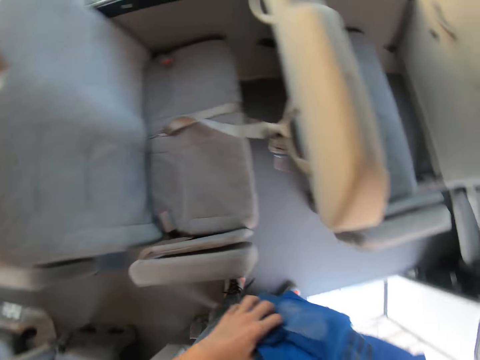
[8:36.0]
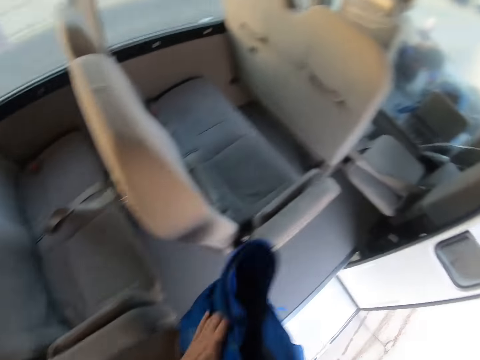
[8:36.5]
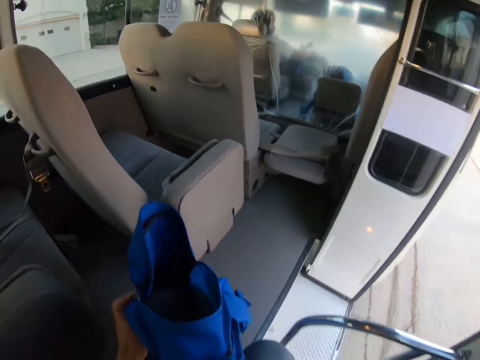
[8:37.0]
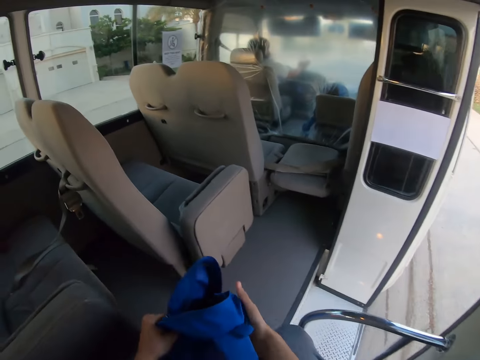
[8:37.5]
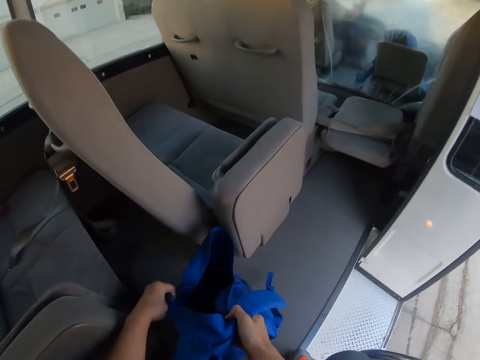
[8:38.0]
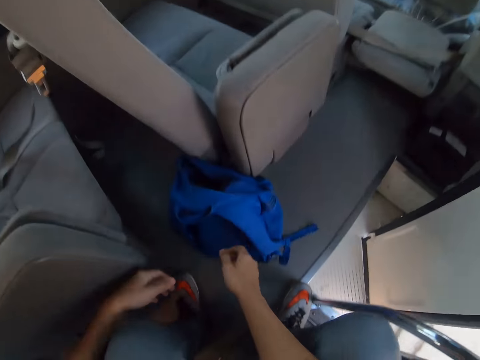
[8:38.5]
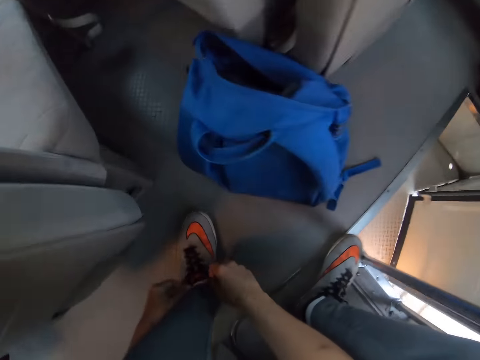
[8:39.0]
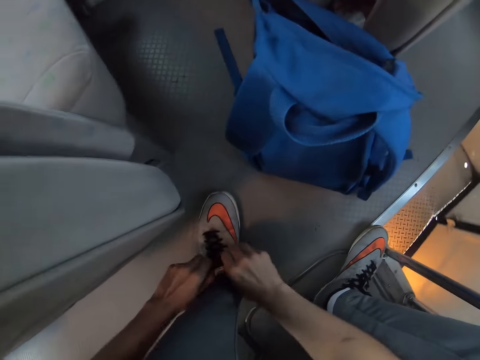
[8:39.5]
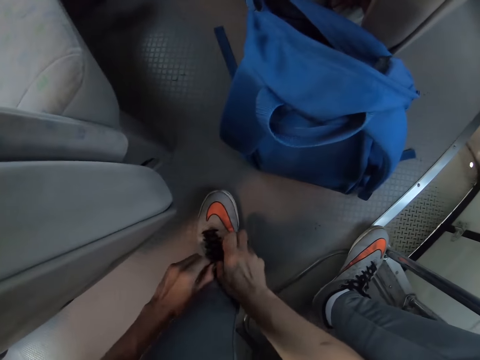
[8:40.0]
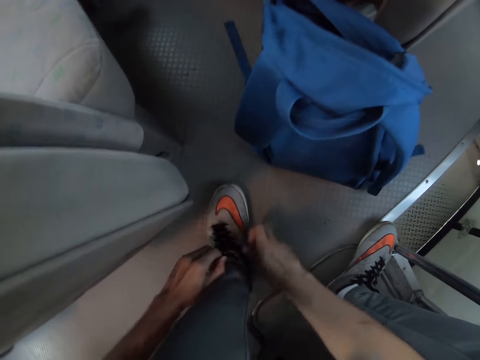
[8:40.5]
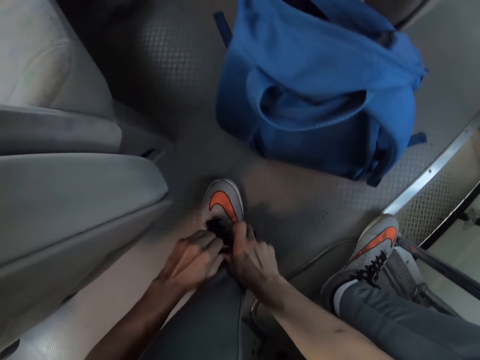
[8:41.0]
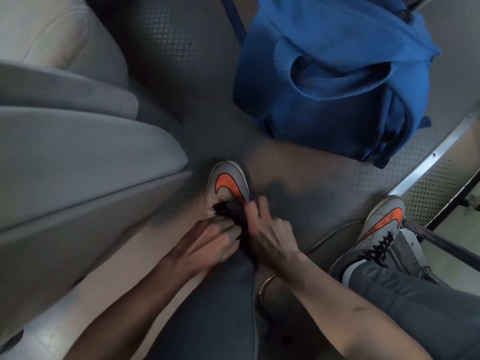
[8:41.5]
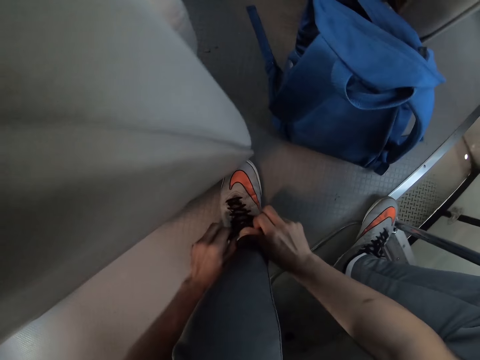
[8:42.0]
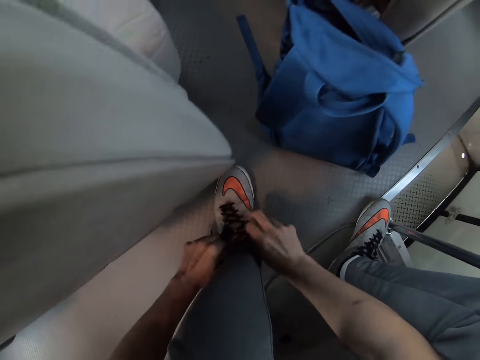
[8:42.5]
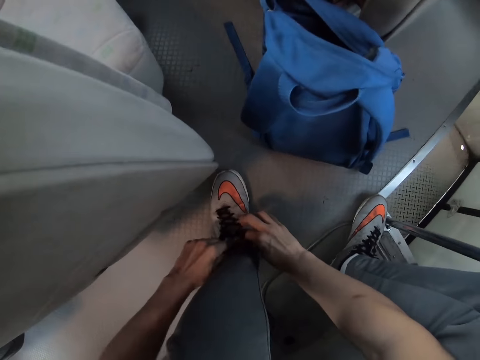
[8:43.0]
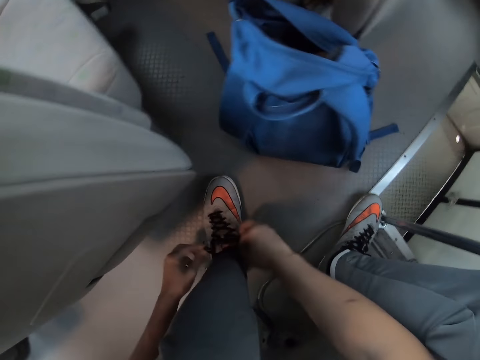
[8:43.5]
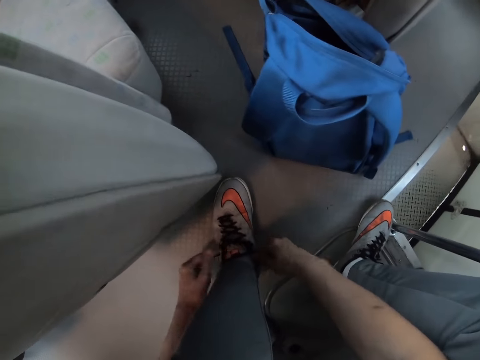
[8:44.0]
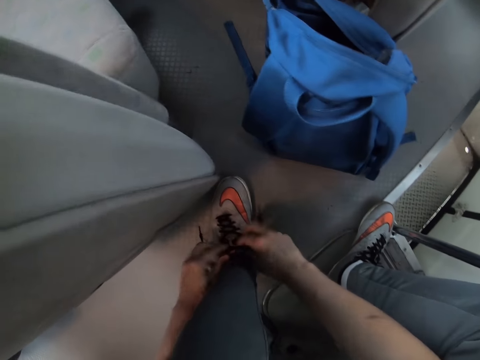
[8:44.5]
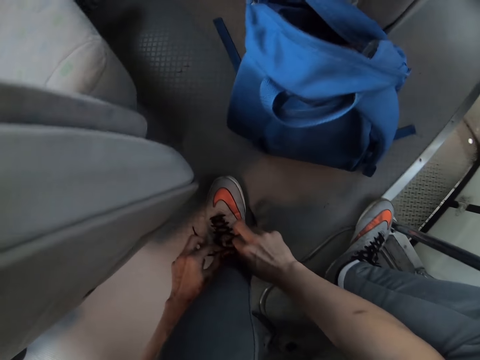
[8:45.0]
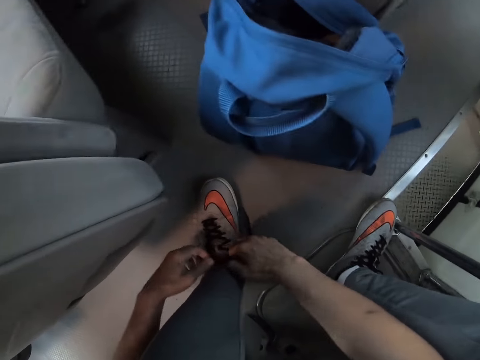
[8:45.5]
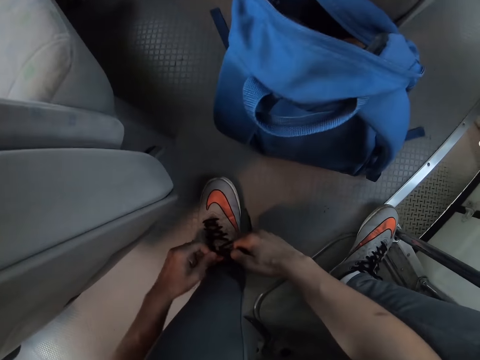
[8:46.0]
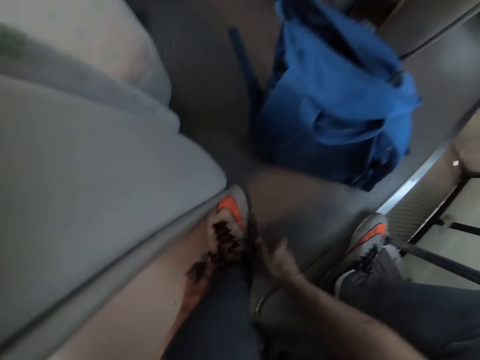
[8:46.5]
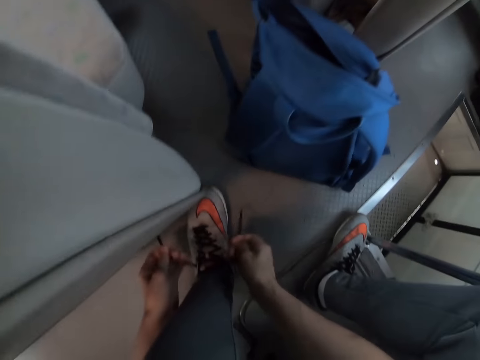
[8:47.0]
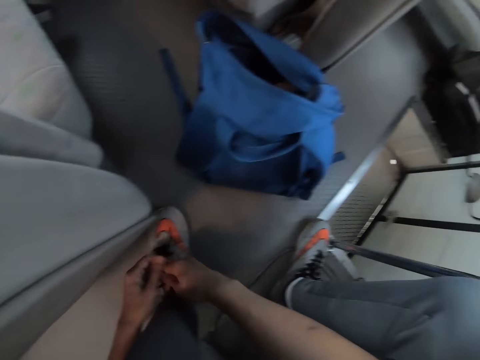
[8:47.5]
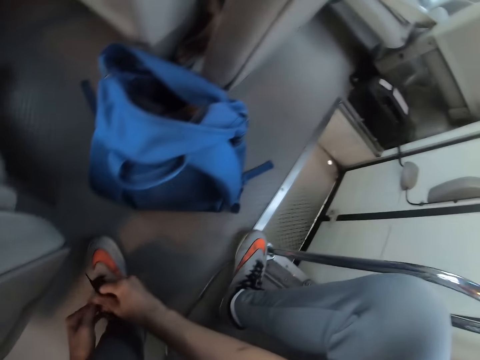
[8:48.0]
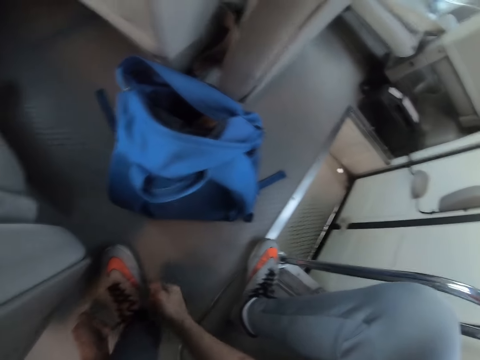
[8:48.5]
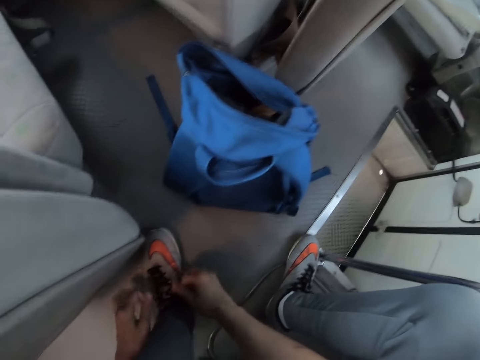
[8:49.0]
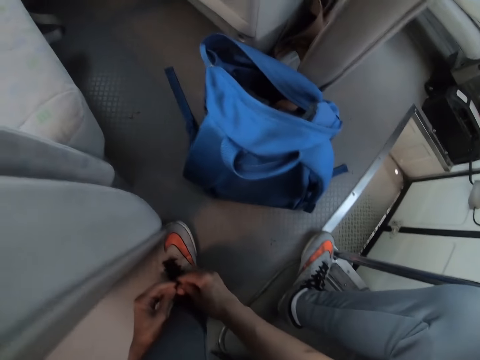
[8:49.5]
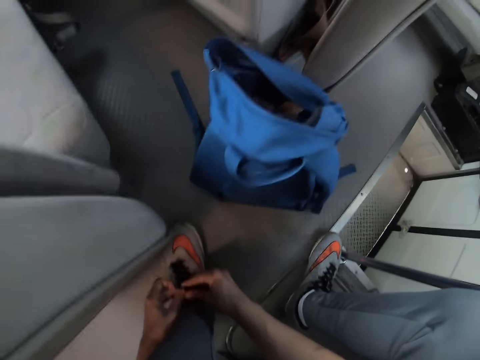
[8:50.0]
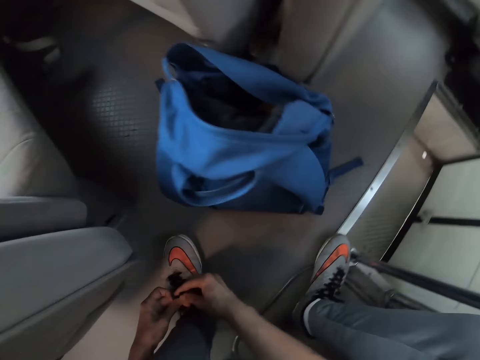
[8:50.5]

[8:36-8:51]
The camera wearer sits down. They place a bag down. They tie the lace of the shoes.

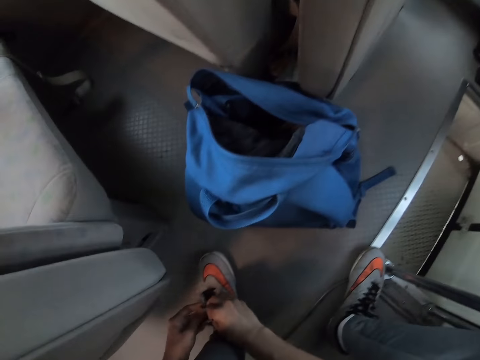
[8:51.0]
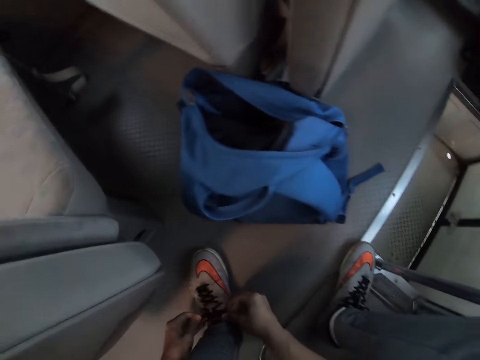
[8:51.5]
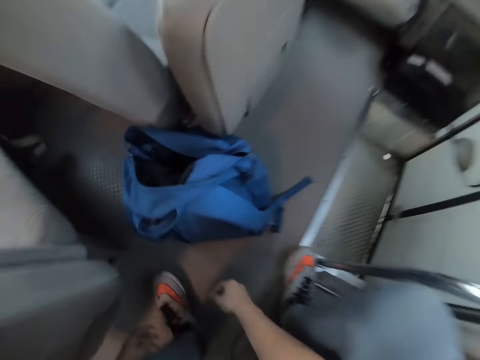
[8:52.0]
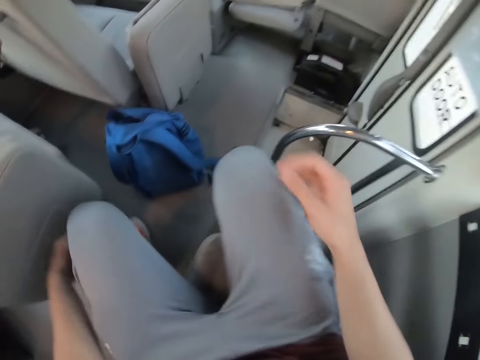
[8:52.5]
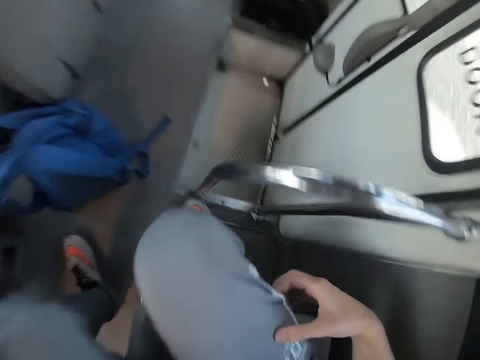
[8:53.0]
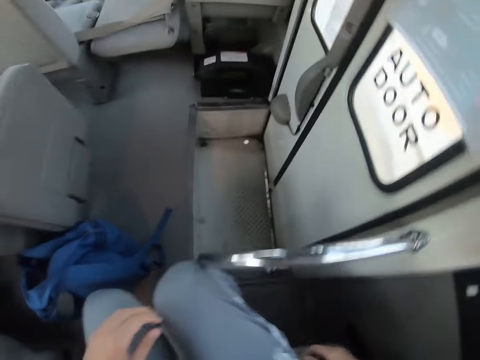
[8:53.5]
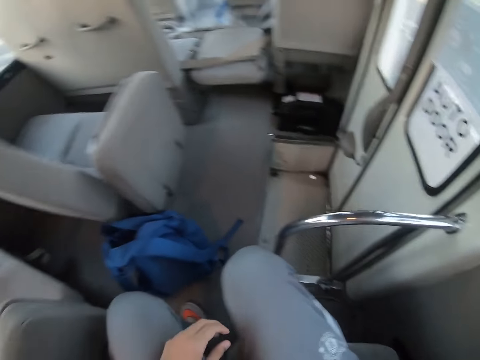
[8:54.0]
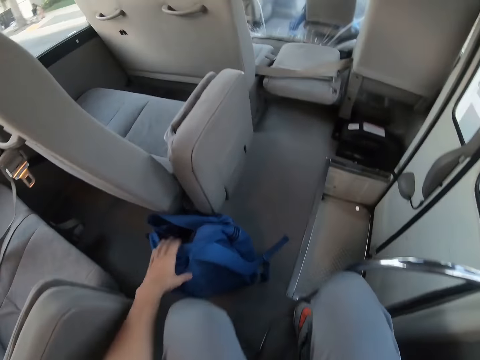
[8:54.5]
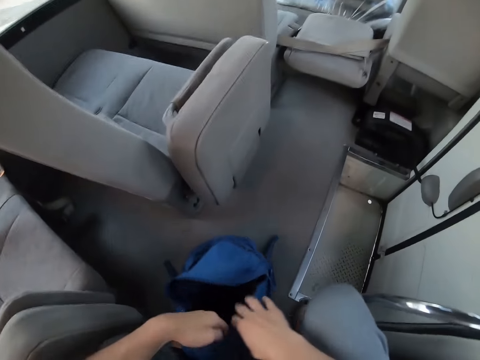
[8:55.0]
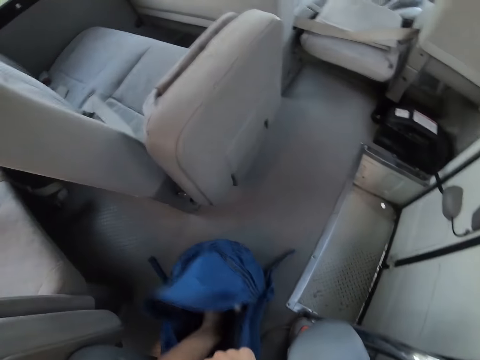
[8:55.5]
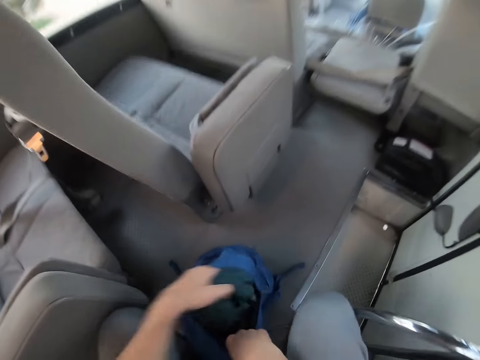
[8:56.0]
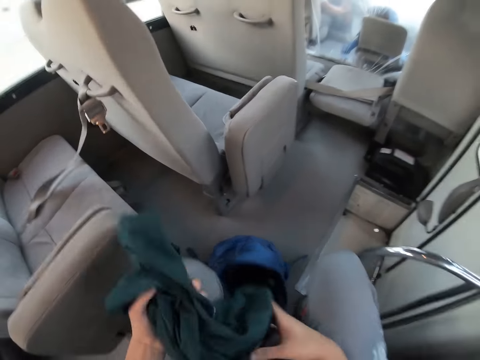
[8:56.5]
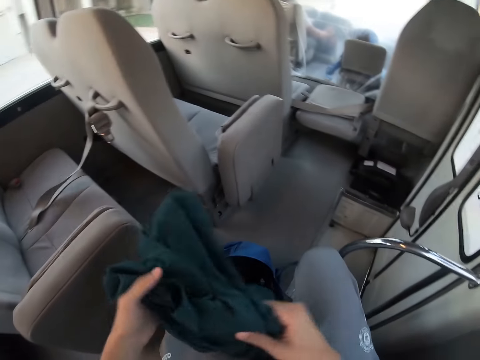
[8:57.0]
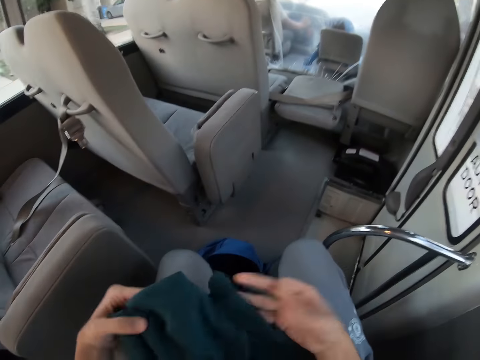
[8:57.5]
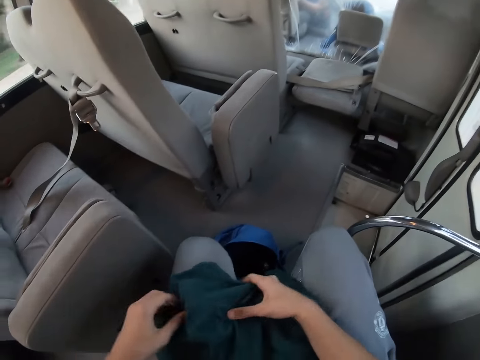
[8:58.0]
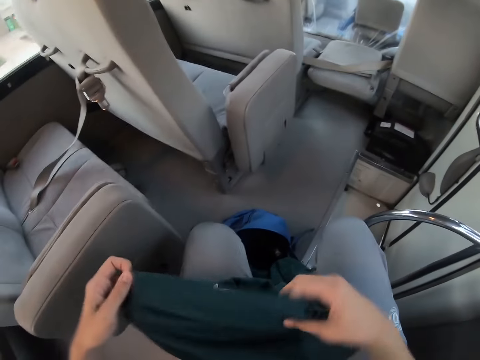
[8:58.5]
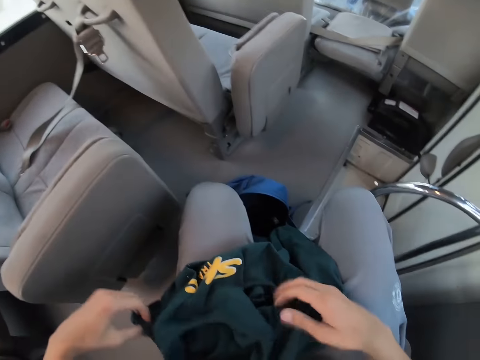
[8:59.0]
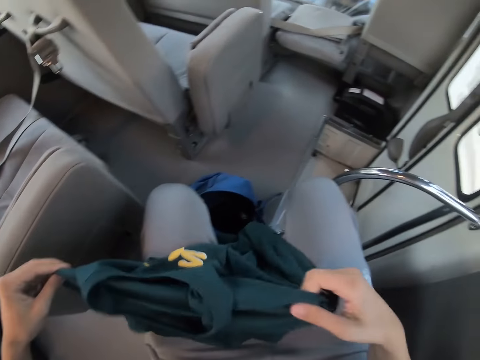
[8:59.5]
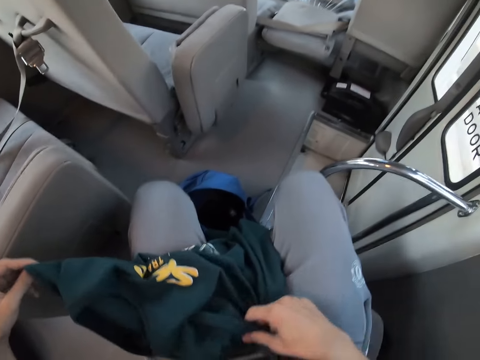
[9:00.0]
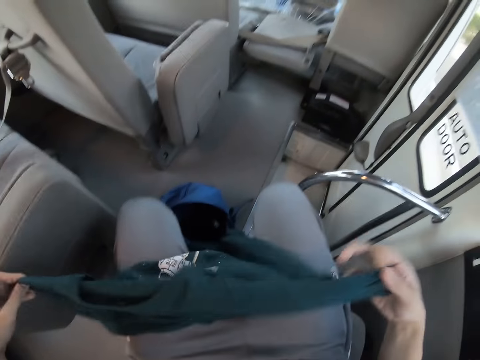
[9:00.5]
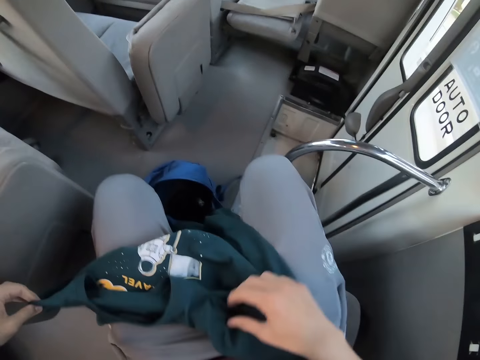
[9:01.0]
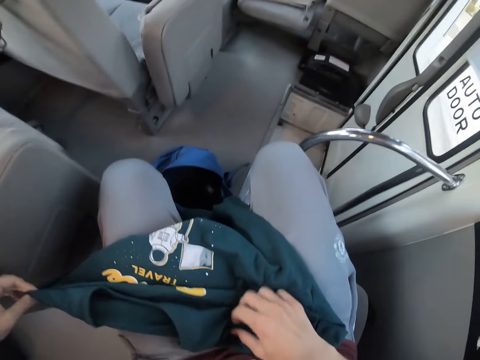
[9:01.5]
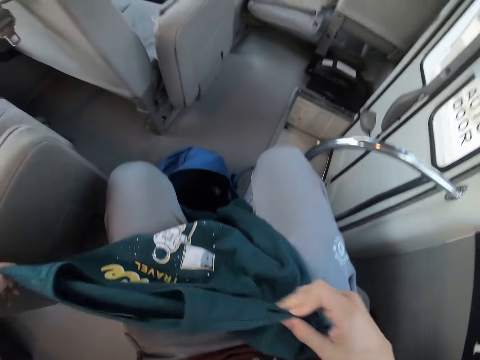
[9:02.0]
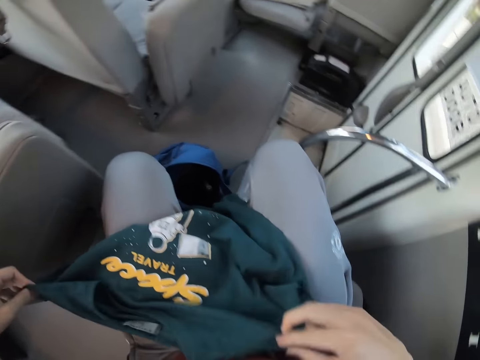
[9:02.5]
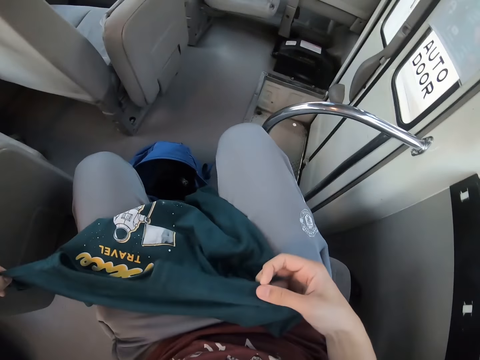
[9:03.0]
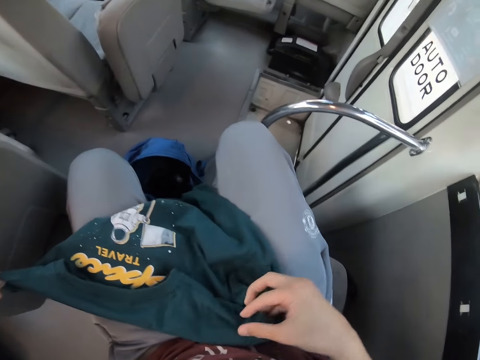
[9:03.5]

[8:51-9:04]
The camera wearer sits. They take out a shirt or t-shirt from the bag. They hold the bag. They hold the t-shirt.
